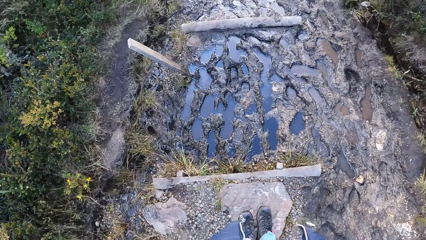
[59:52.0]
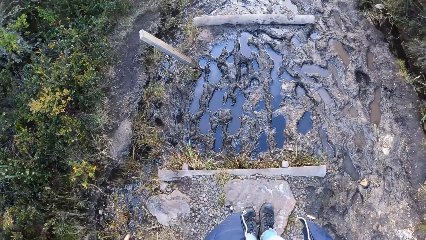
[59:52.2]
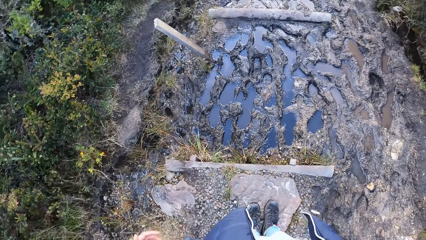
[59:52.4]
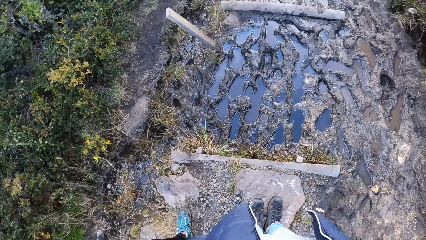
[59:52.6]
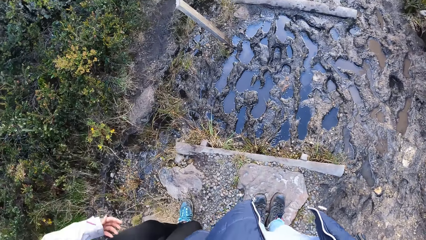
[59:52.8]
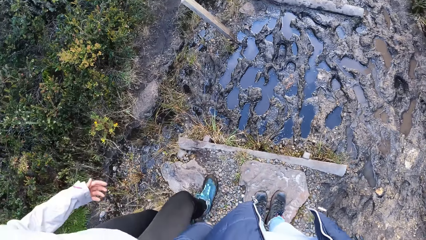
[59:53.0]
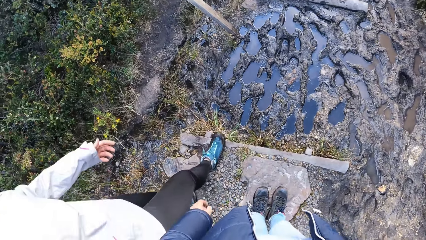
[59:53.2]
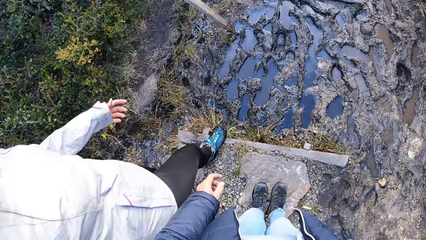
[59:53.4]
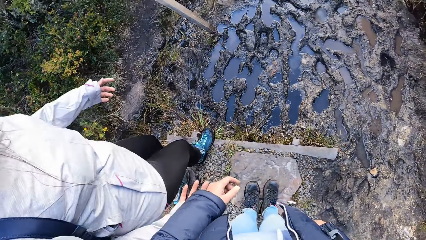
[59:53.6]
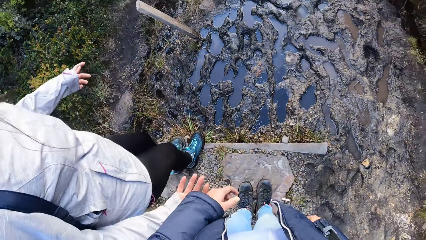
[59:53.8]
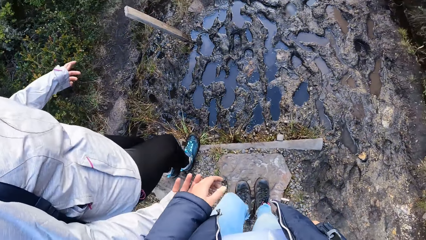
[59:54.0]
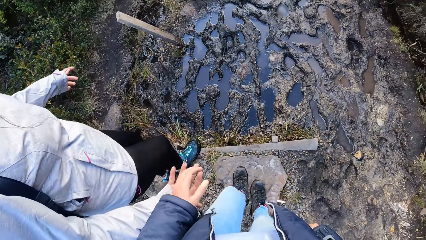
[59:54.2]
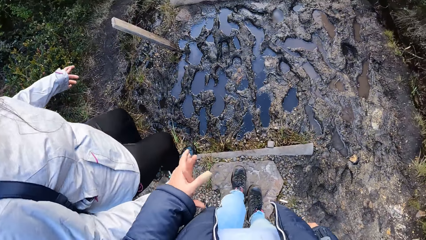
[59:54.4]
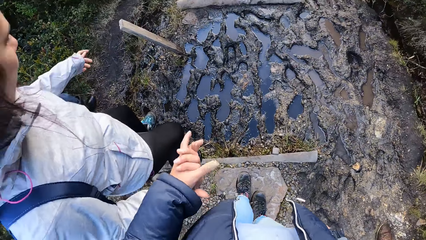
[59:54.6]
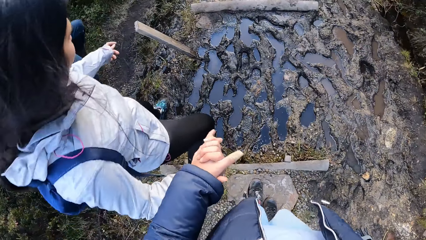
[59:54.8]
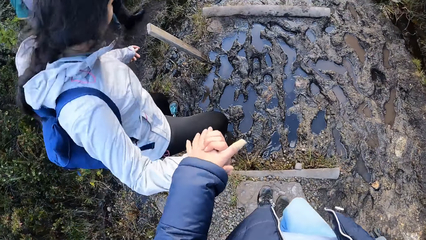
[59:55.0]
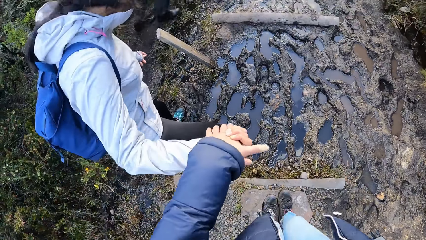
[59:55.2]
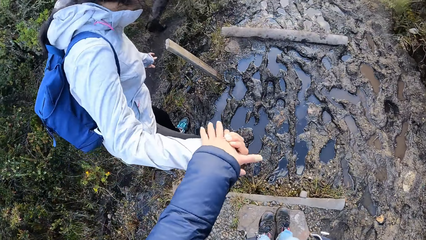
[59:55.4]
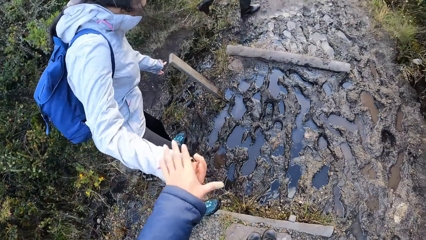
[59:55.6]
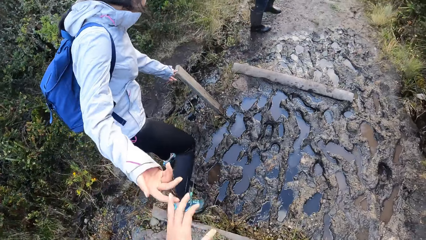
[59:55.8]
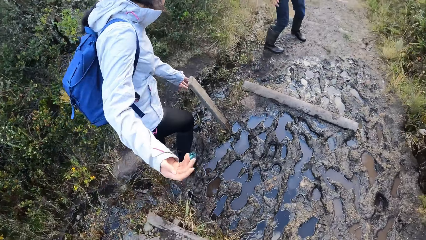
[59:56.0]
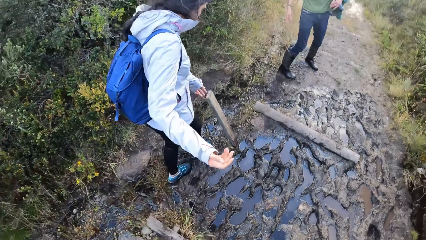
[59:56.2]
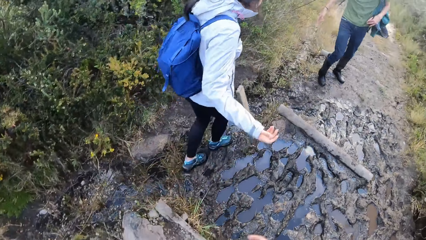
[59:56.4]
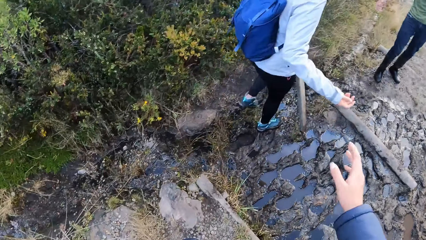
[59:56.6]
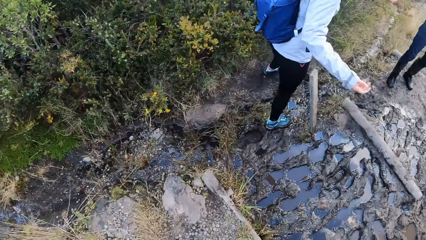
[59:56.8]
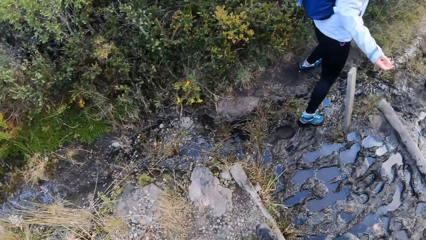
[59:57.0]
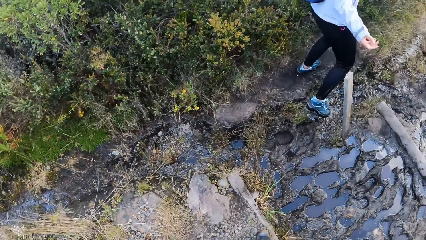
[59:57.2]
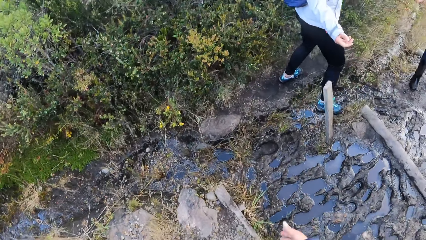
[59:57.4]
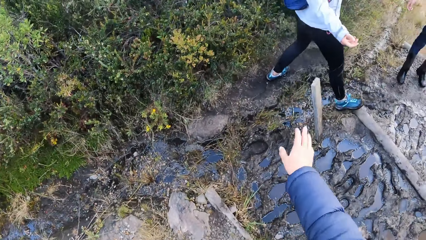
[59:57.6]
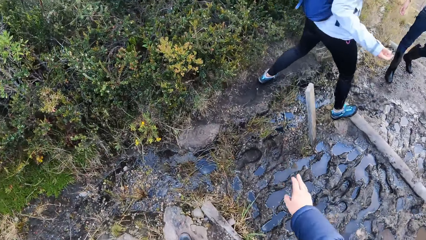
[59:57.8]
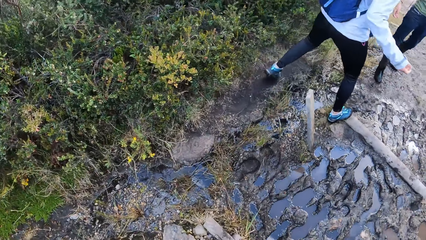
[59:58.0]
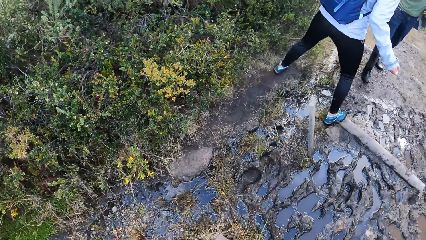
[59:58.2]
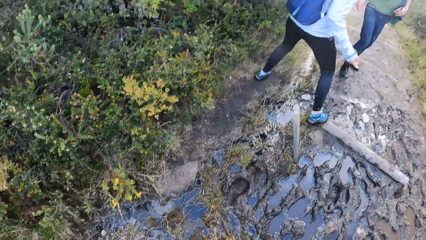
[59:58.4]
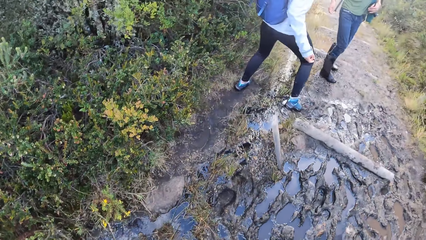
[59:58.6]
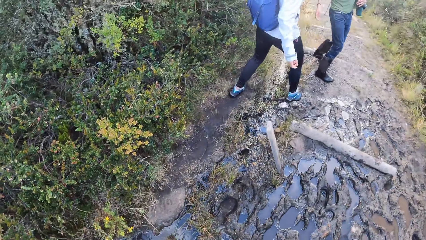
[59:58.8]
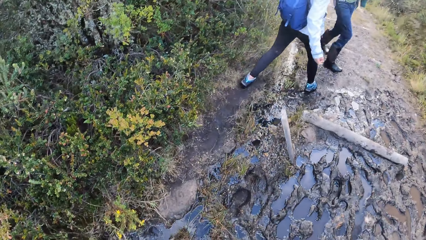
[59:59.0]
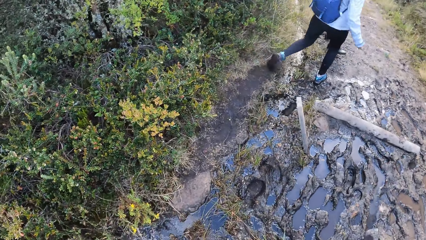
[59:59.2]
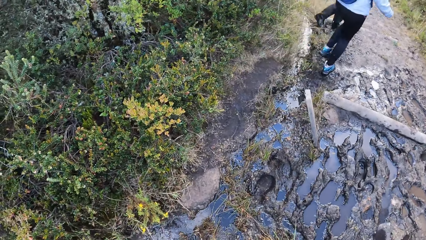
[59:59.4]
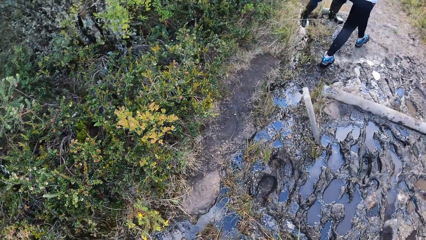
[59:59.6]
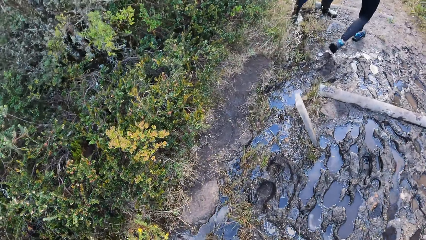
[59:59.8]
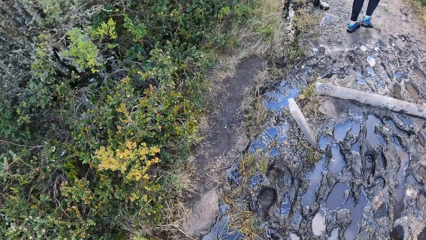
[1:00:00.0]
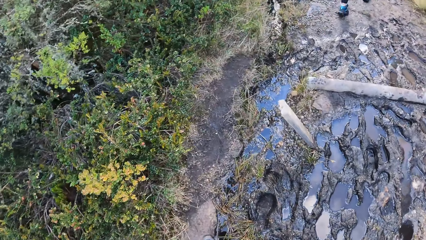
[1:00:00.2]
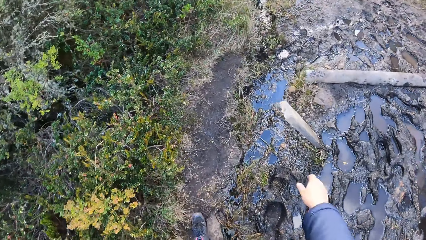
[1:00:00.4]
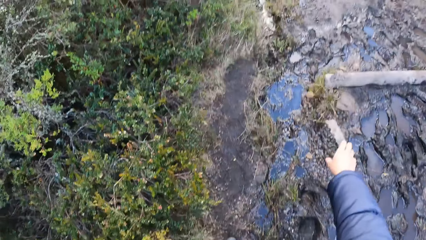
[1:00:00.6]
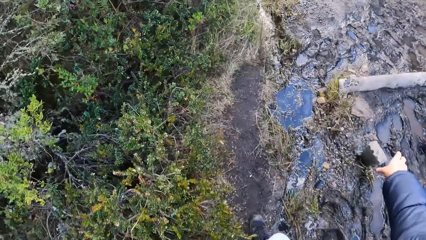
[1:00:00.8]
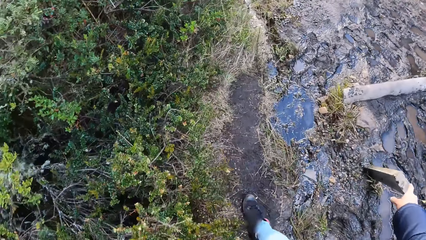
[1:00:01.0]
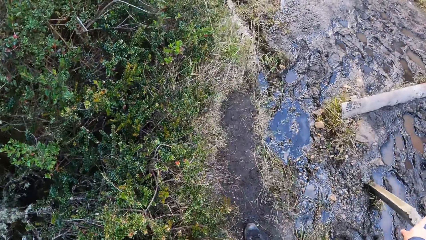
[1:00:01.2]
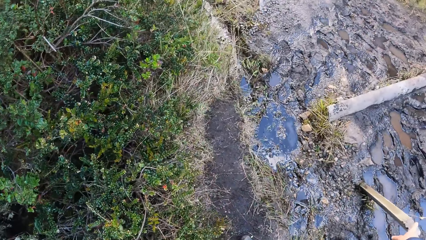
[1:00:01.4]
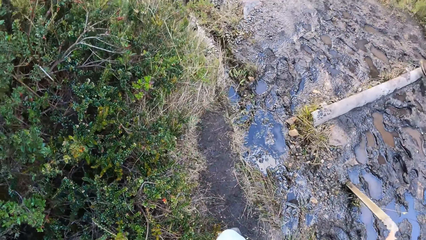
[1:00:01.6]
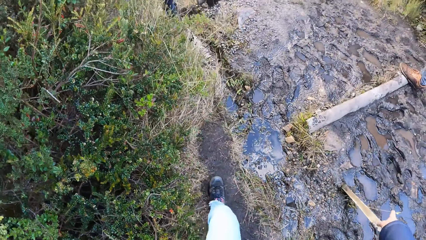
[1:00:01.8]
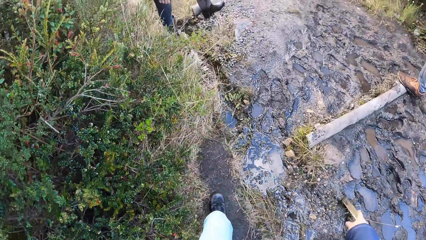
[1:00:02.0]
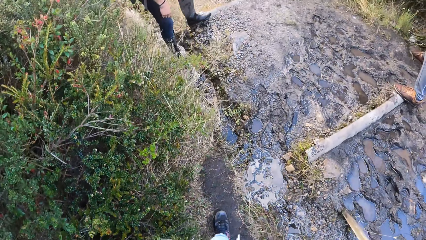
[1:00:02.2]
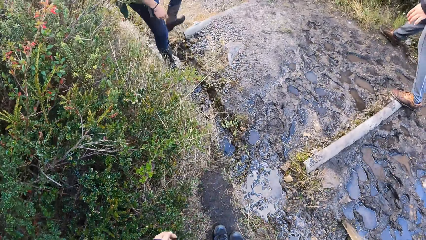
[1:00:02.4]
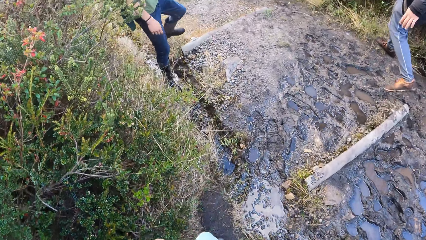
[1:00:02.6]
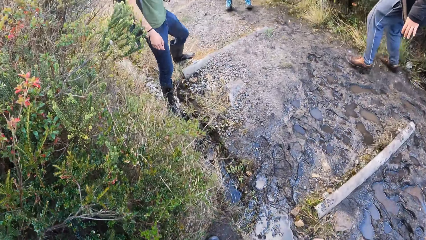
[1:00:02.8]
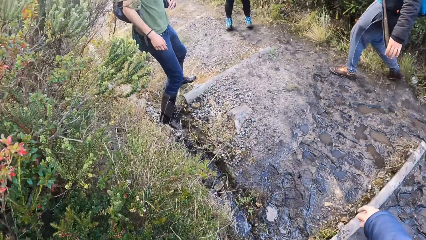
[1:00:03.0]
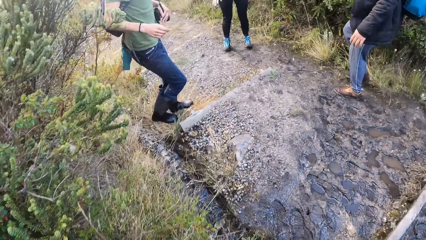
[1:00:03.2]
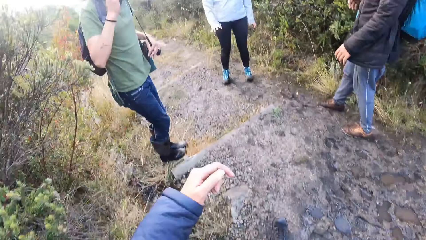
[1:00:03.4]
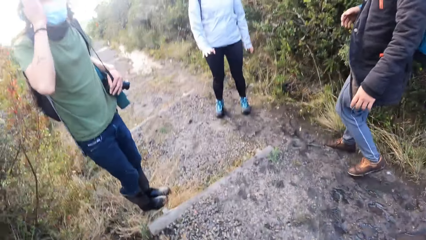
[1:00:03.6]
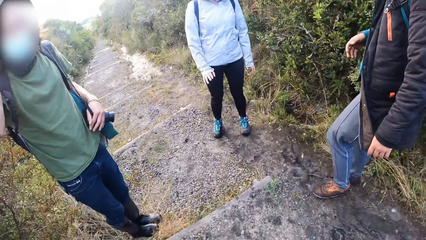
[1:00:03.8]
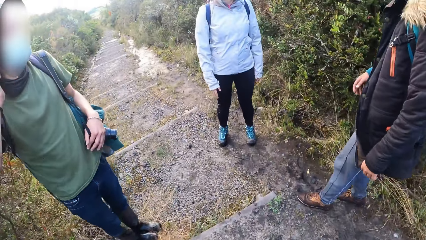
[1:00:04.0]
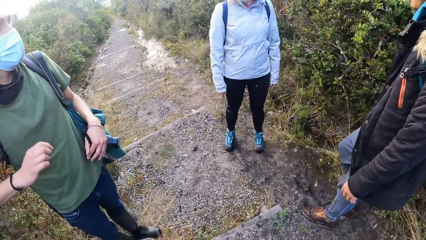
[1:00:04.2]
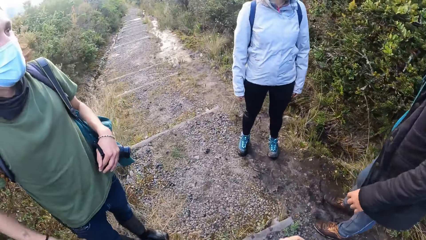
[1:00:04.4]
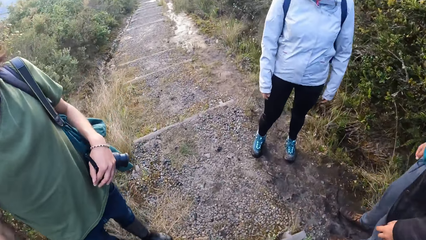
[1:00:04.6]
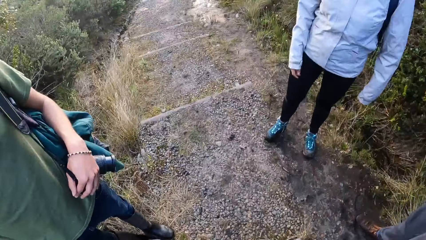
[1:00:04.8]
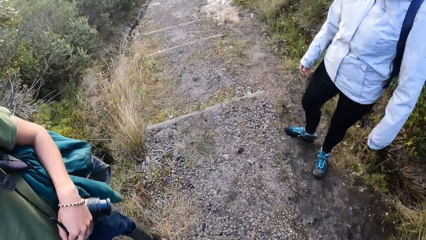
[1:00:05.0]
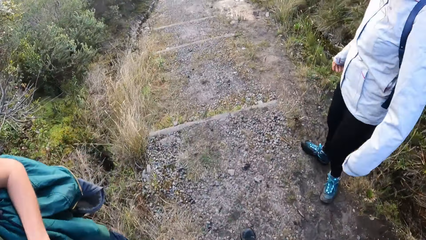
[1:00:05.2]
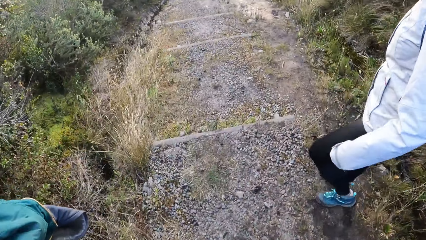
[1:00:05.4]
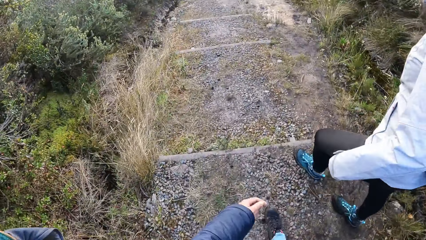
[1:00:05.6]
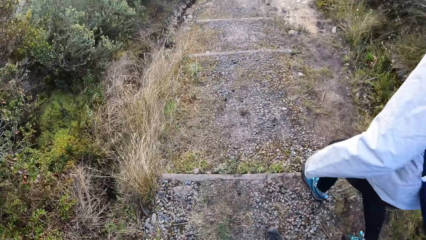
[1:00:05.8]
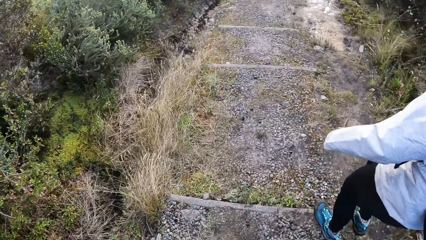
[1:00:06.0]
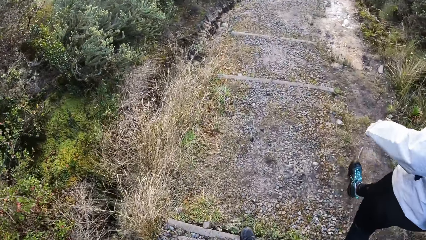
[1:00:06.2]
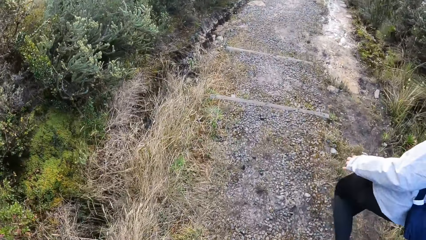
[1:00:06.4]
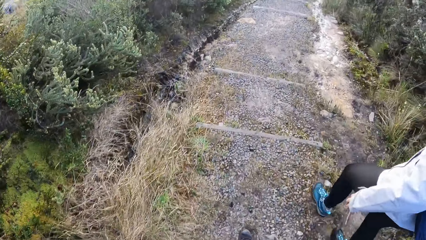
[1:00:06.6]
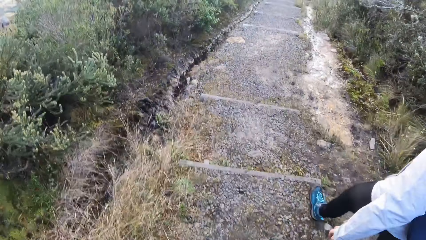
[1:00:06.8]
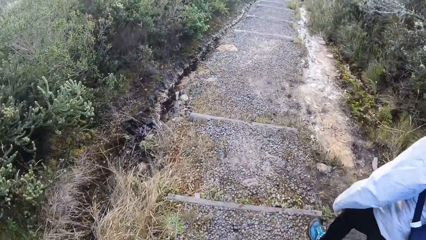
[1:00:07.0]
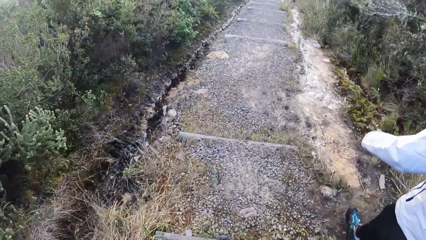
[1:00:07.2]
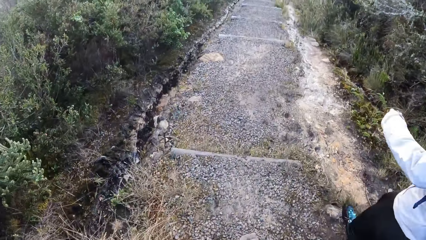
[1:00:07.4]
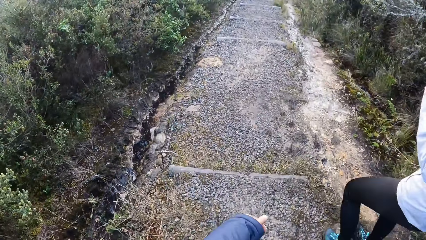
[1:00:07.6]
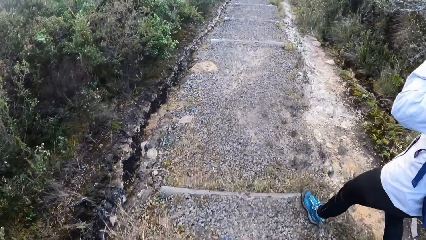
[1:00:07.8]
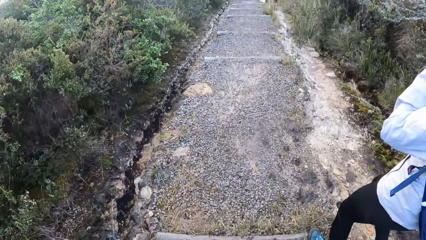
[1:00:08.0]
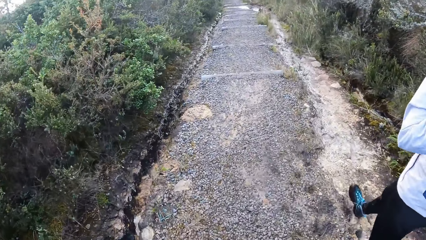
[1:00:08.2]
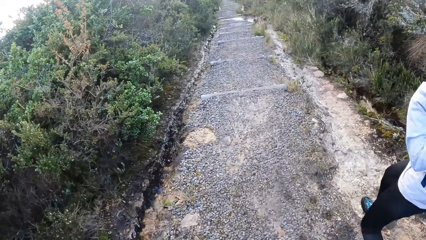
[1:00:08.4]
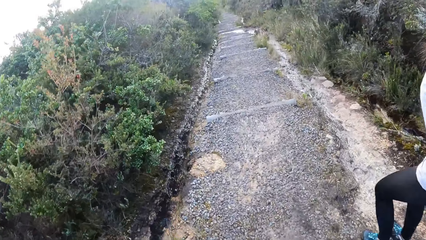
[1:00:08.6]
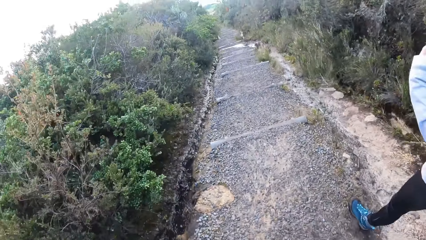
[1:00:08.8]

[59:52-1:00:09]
A woman walks down the stairs. The camera wearer holds the woman's hand. The woman holds the hand of the camera wearer. The woman walks past the puddle of water. The woman walks on the muddy pathway. The camera wearer stares at the puddle of water. They walk past the puddle of water and walk on the muddy pathway. They walk down the hill with the woman. The woman walks down the stairs. The camera wearer walks down the stairs.
